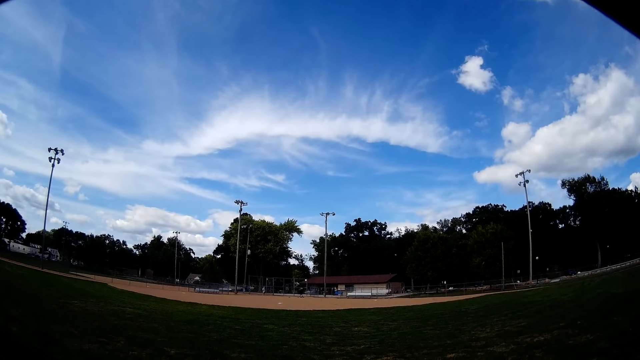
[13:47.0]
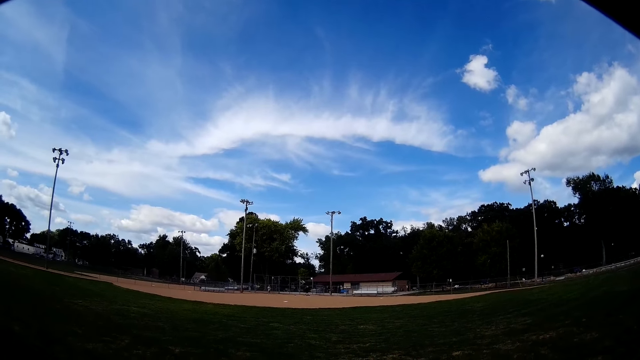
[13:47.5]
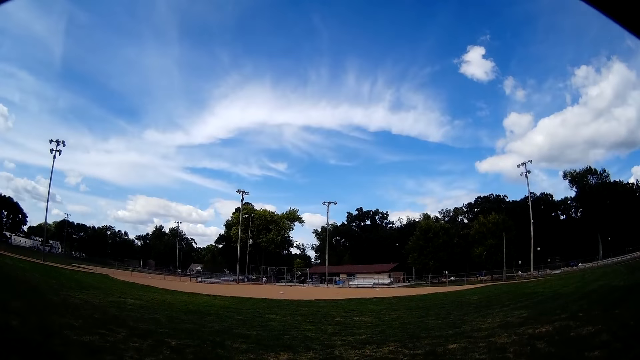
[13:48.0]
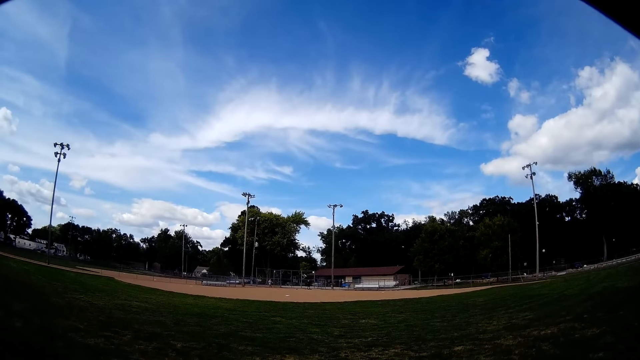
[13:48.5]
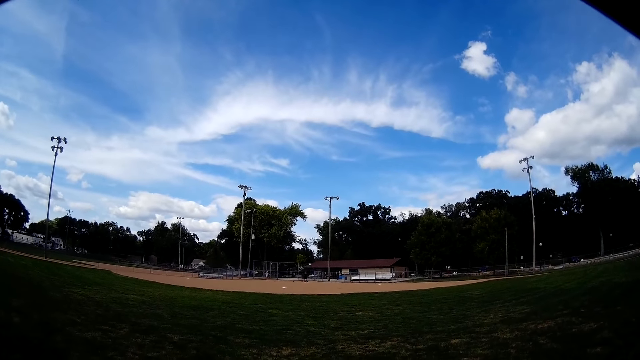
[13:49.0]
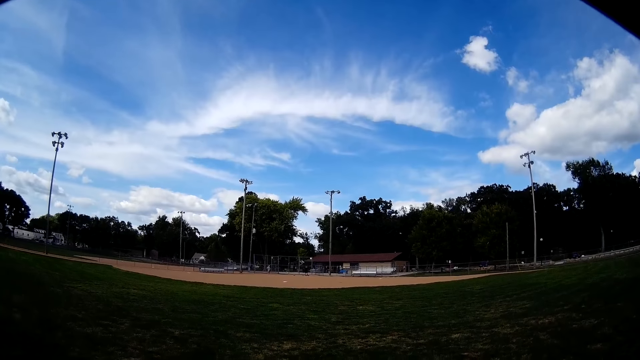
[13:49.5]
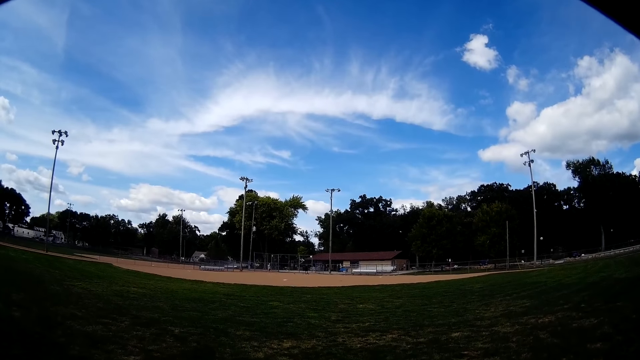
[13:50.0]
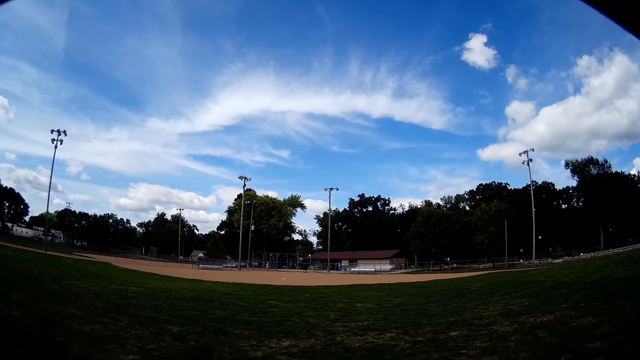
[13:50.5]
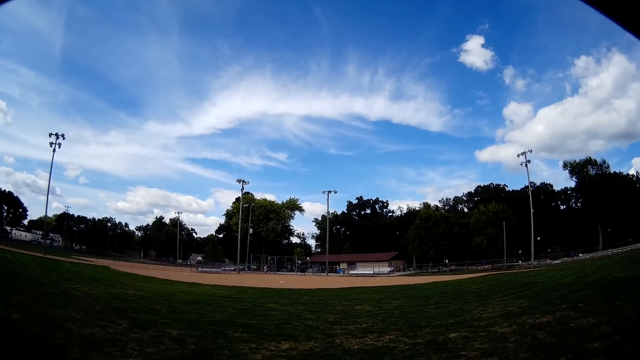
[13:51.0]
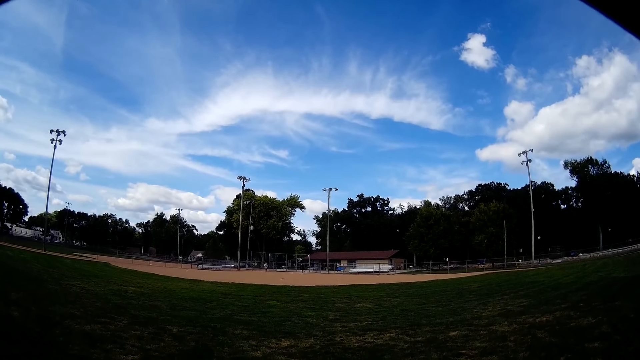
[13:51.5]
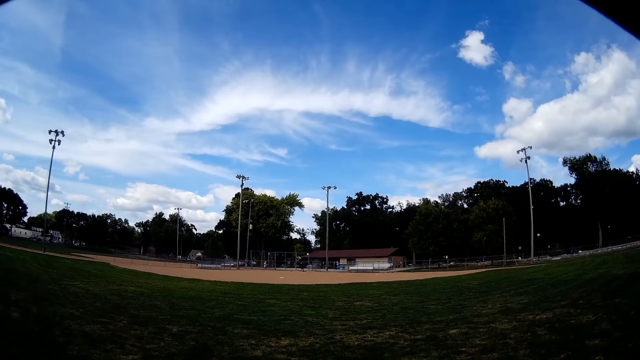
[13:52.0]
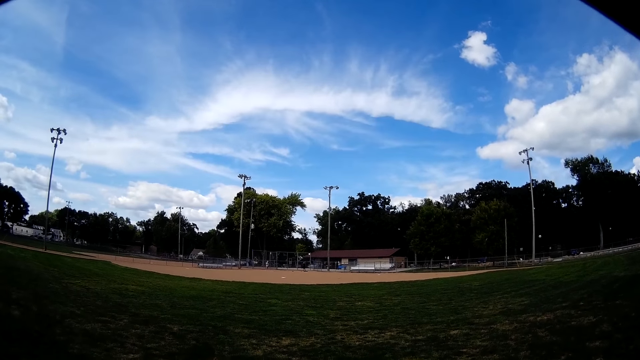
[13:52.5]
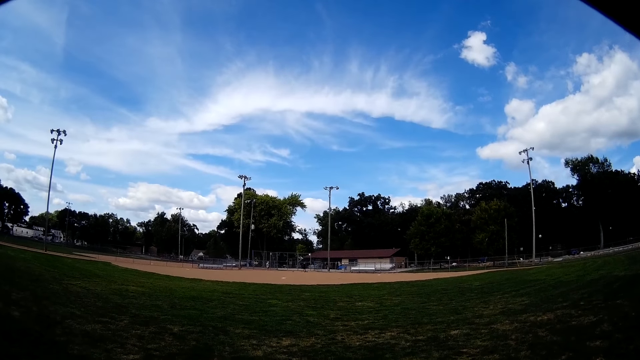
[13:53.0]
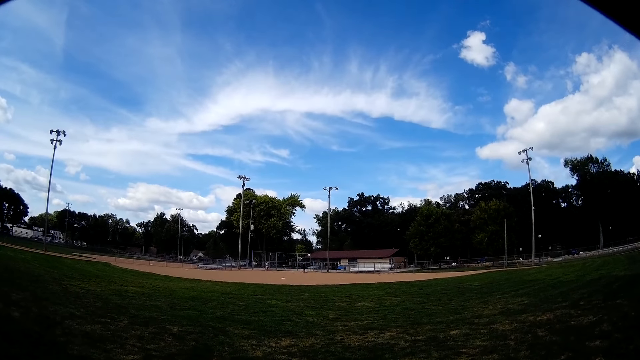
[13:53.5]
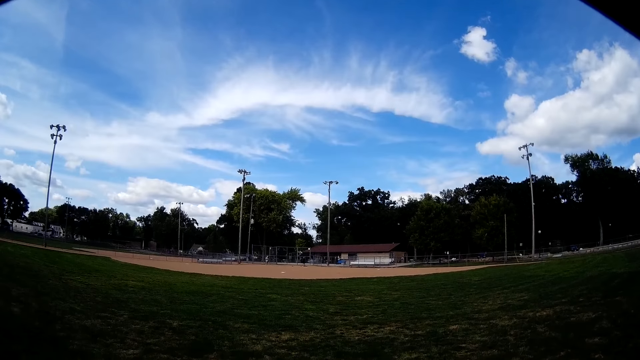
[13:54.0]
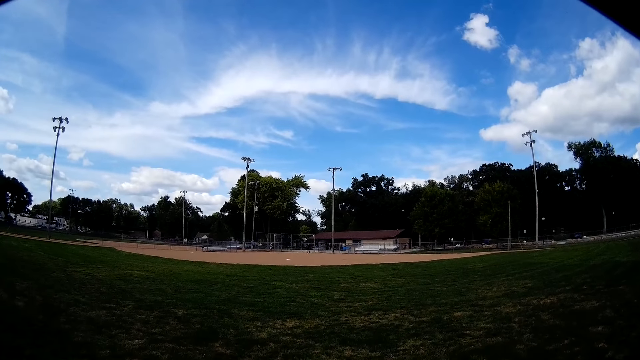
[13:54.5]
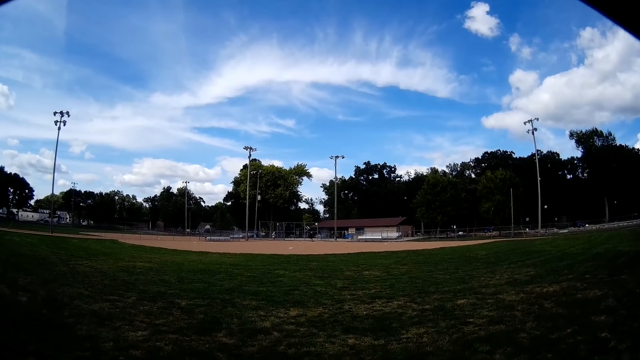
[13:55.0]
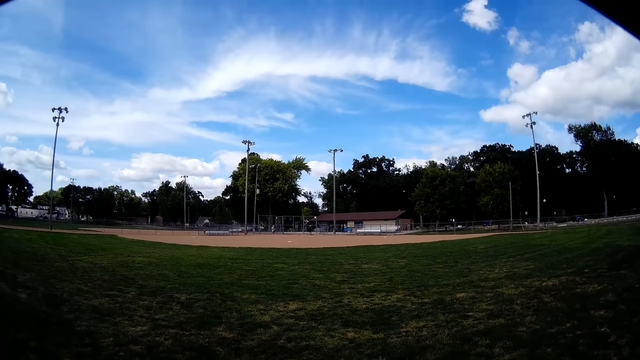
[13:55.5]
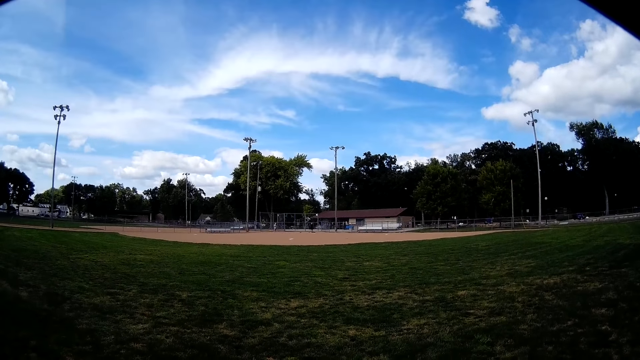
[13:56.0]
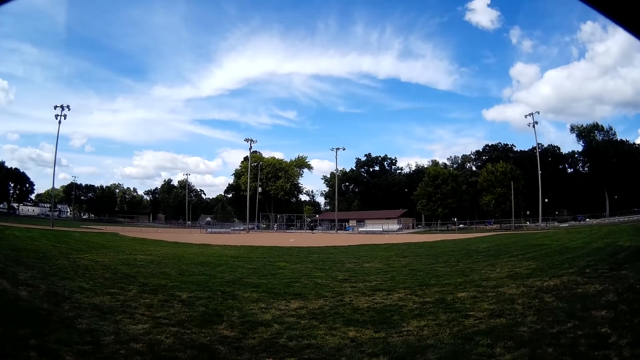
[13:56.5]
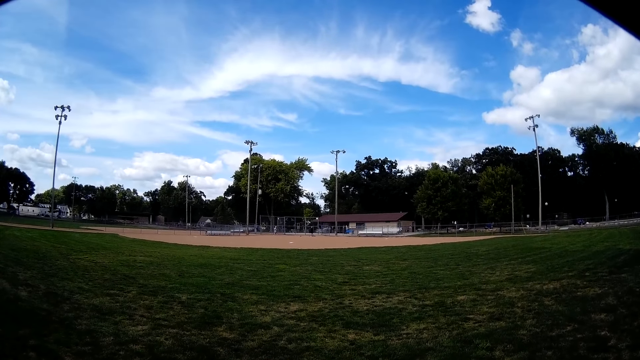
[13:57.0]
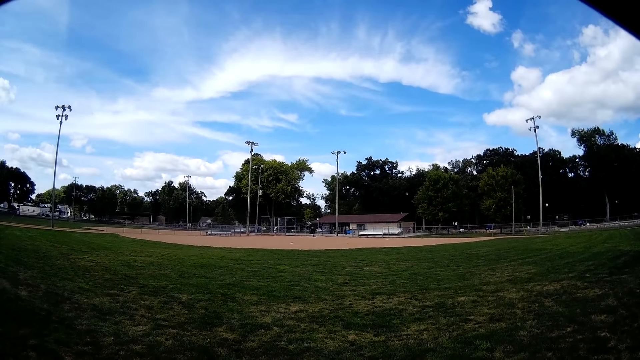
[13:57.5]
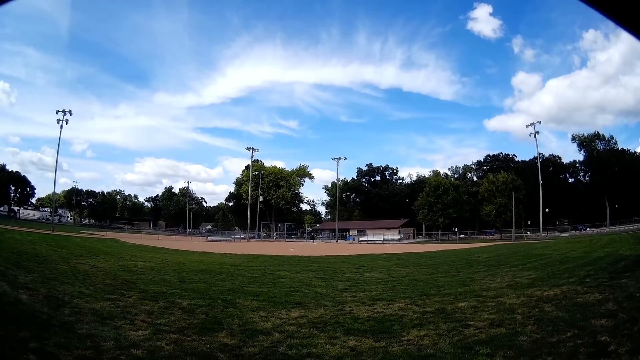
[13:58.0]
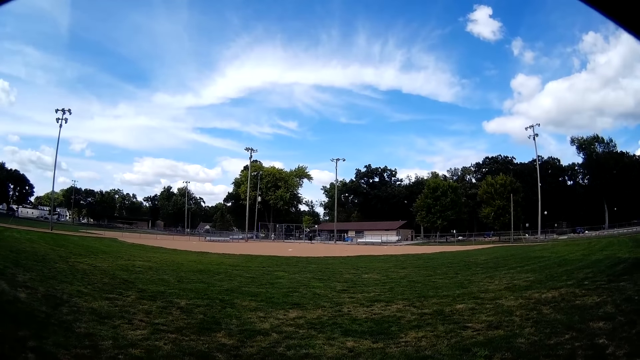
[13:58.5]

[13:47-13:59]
The camera wearer moves his hands.

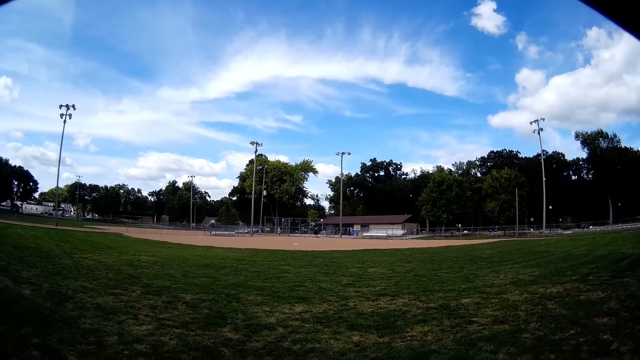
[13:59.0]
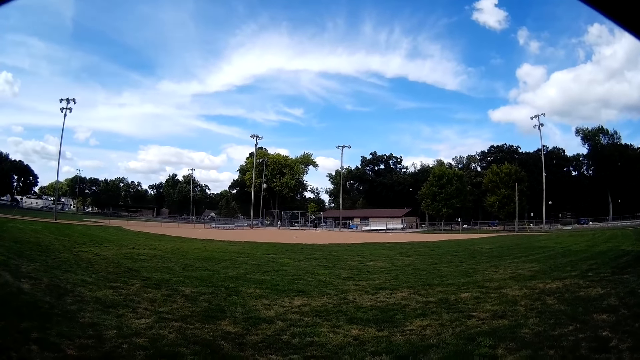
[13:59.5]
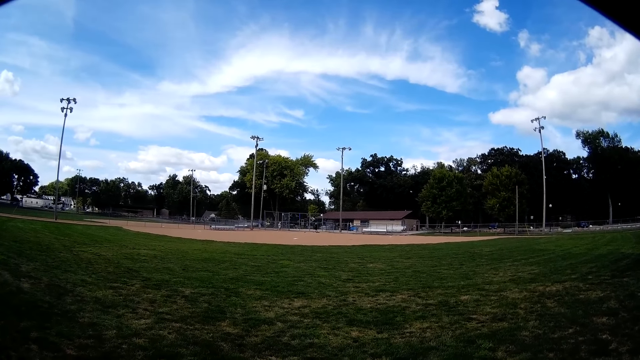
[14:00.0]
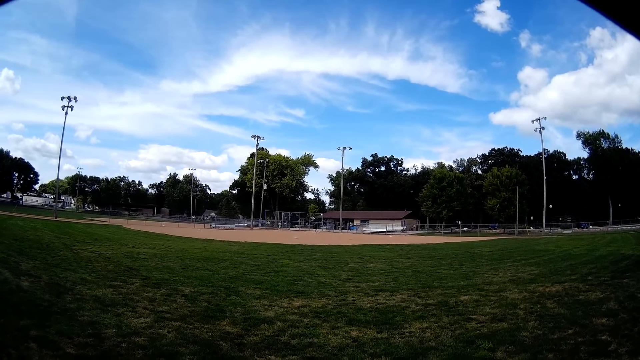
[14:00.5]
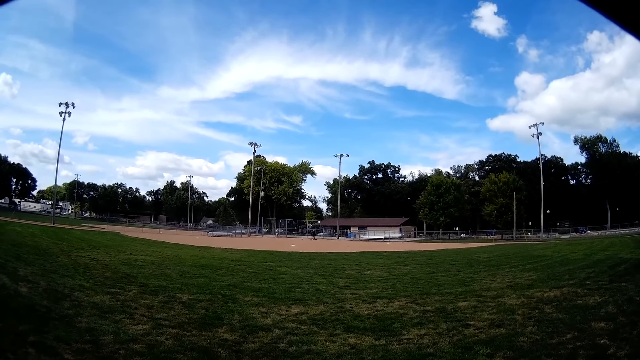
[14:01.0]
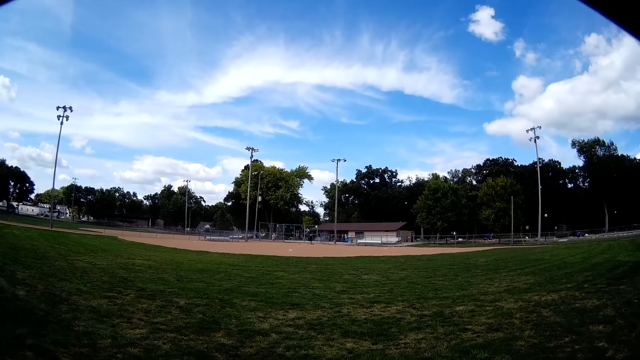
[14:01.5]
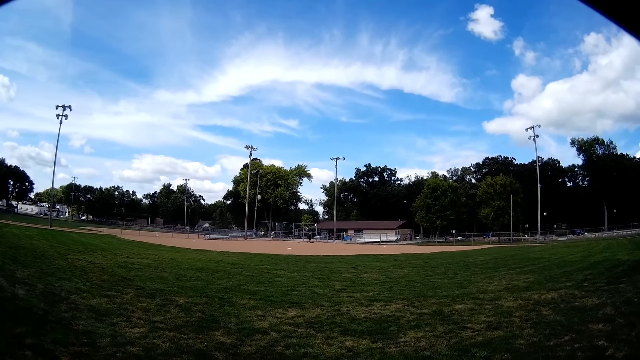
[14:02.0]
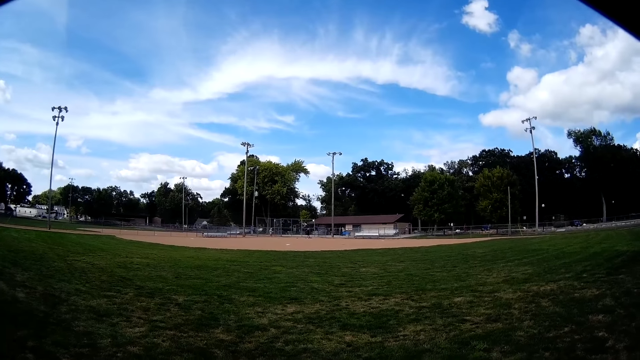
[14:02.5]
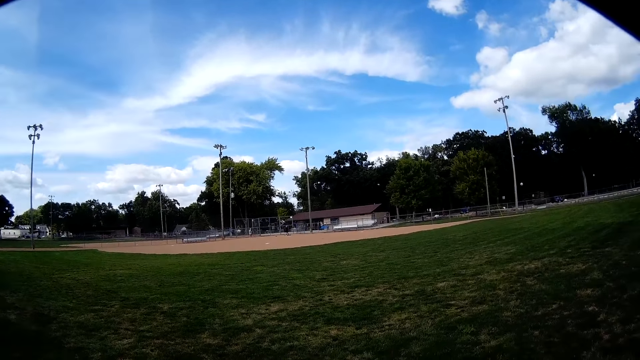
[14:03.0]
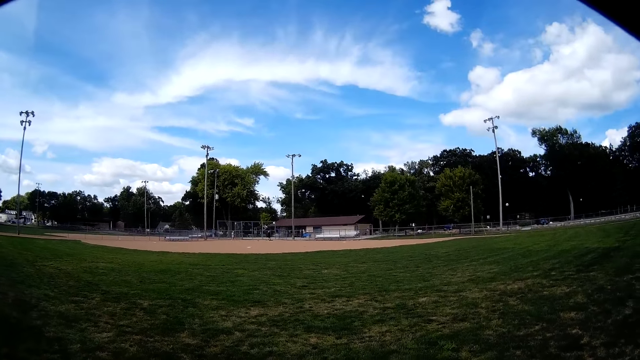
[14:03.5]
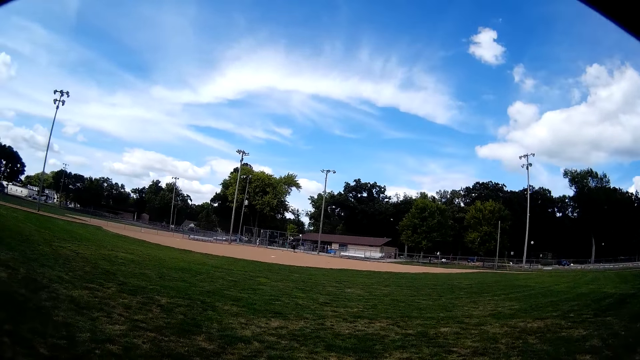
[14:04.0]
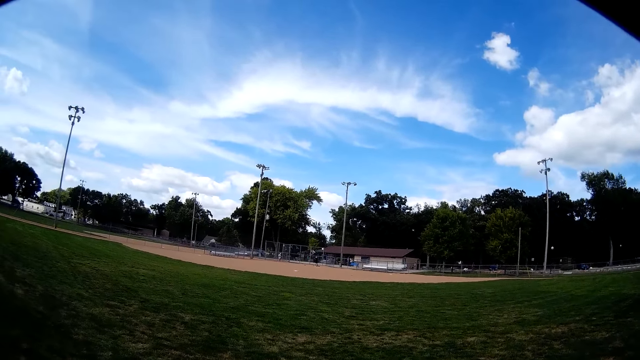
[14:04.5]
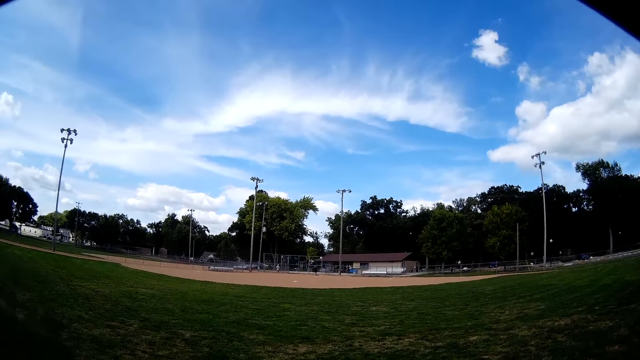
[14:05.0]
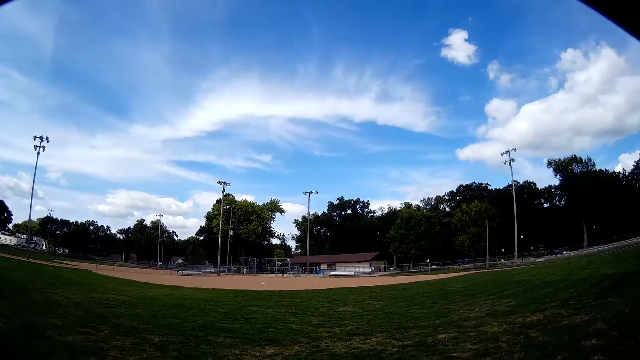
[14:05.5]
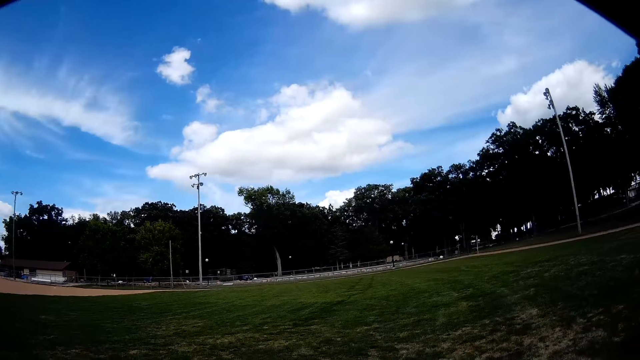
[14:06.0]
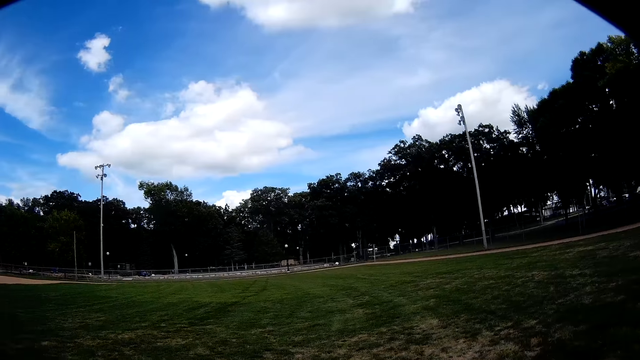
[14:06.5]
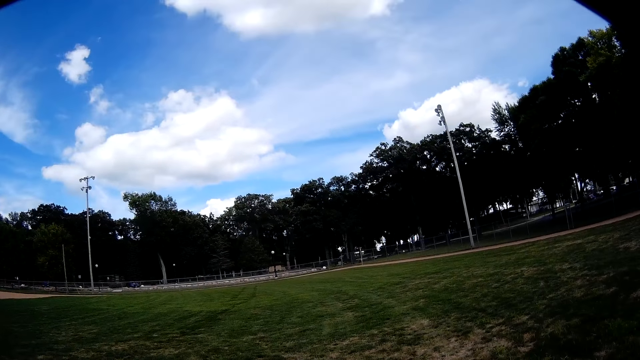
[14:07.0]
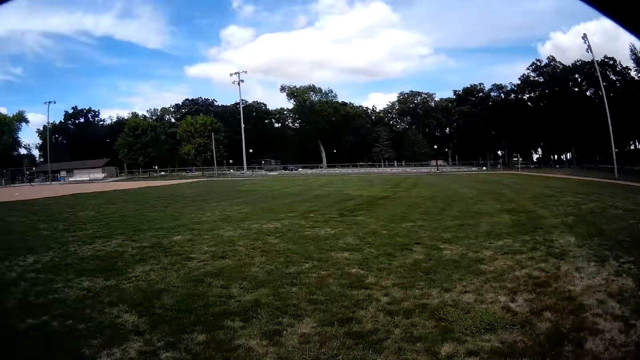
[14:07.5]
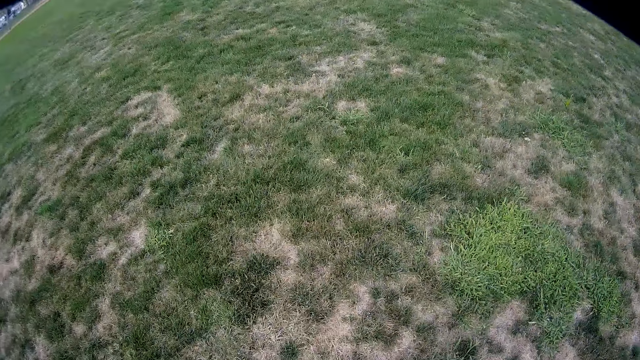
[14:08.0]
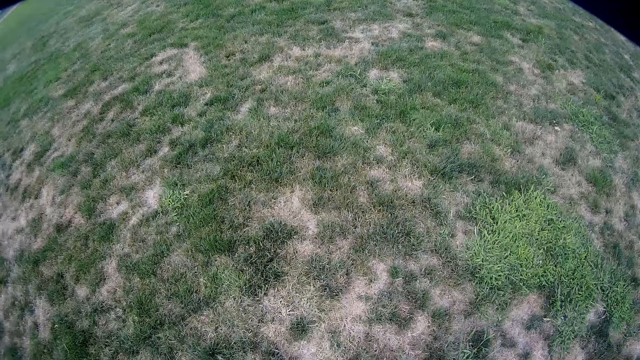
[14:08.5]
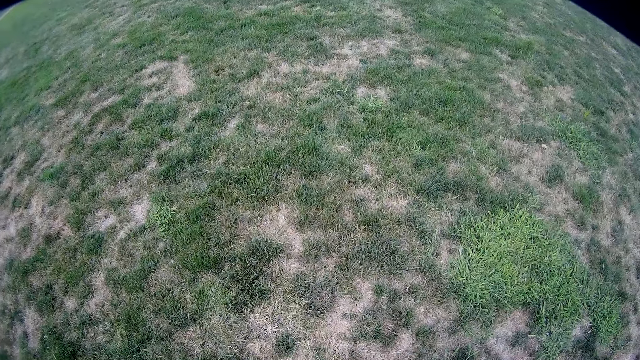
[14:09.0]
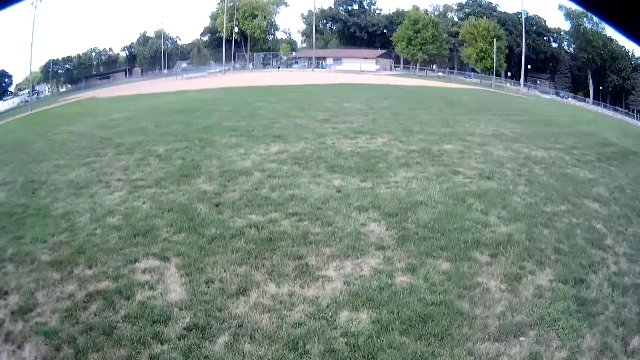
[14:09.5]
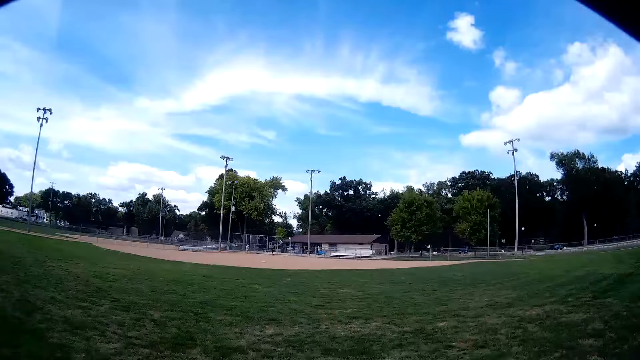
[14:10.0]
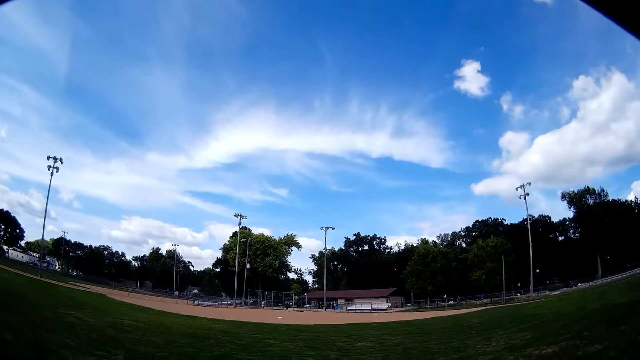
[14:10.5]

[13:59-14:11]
The camera wearer looks around.
